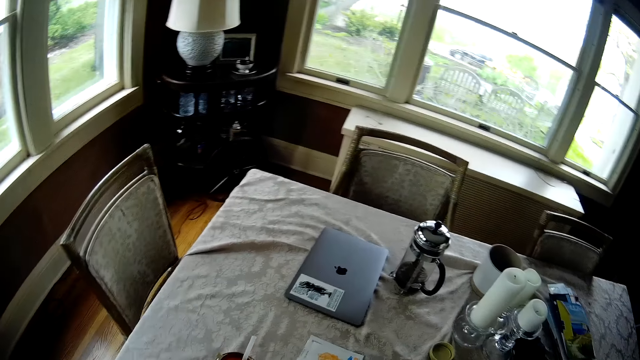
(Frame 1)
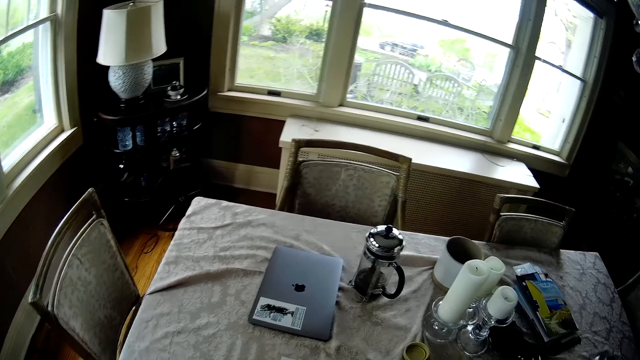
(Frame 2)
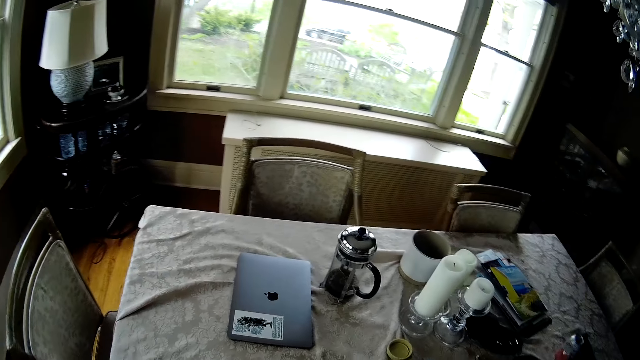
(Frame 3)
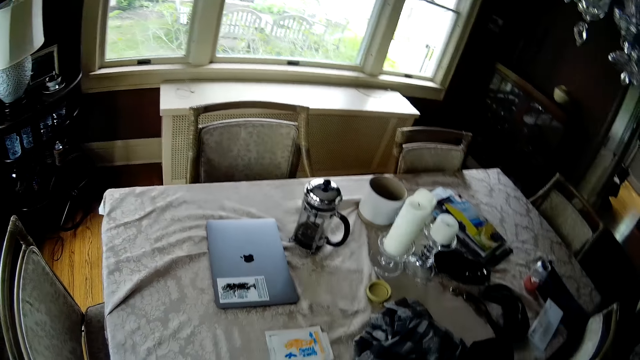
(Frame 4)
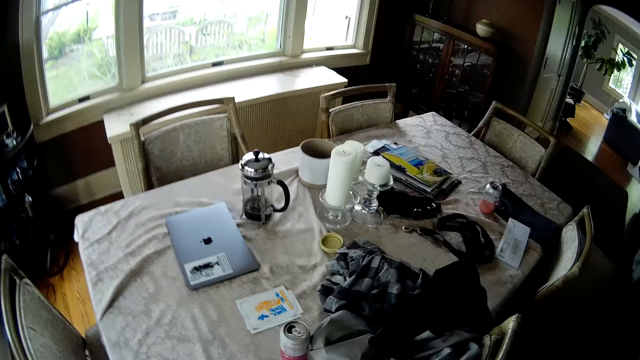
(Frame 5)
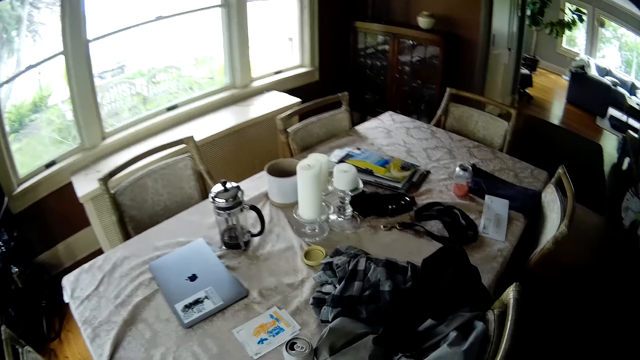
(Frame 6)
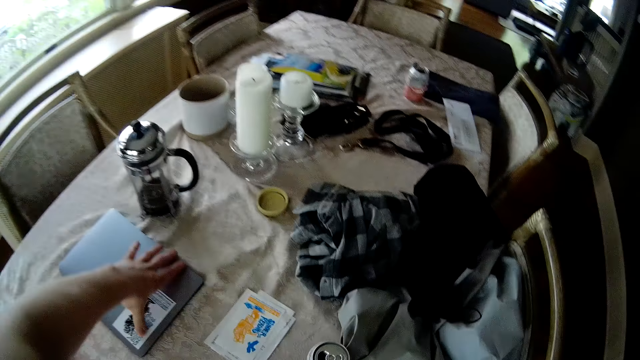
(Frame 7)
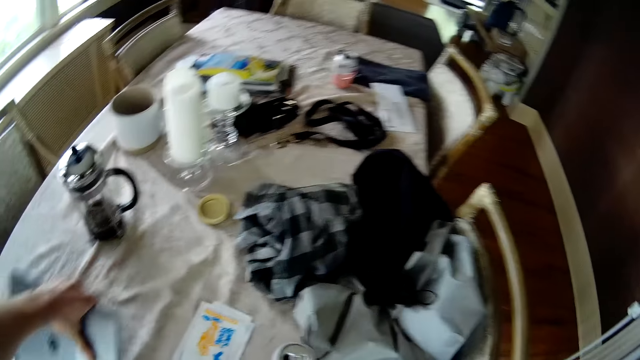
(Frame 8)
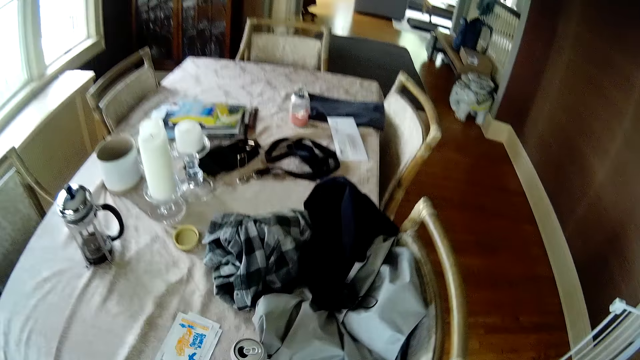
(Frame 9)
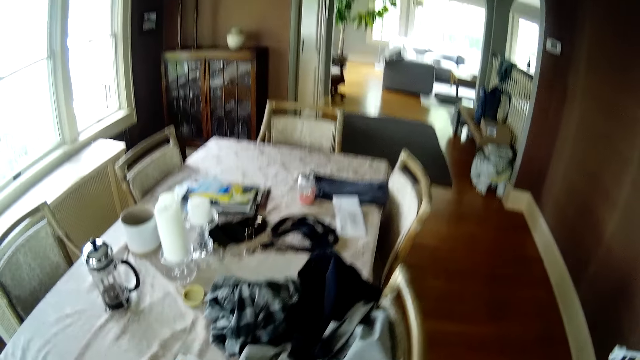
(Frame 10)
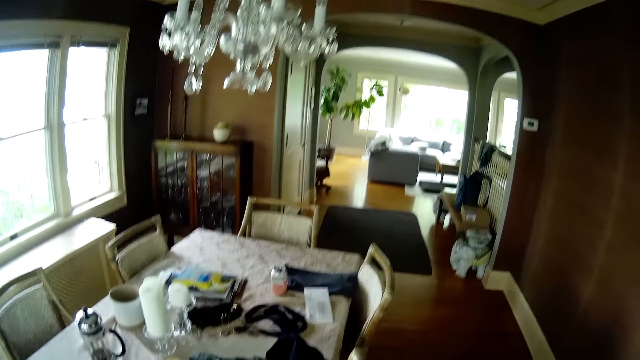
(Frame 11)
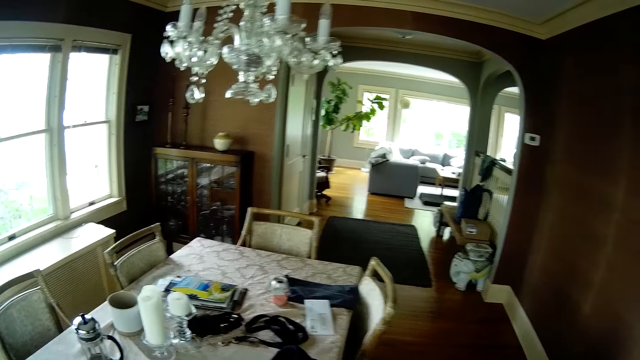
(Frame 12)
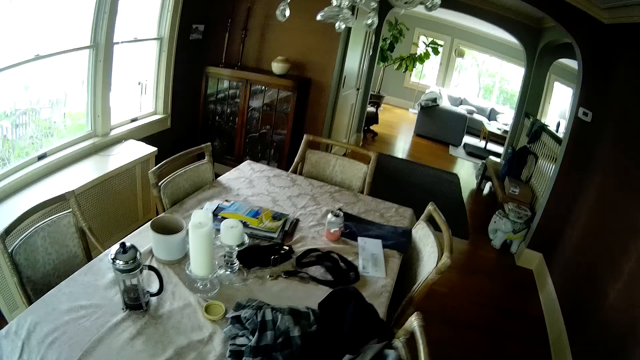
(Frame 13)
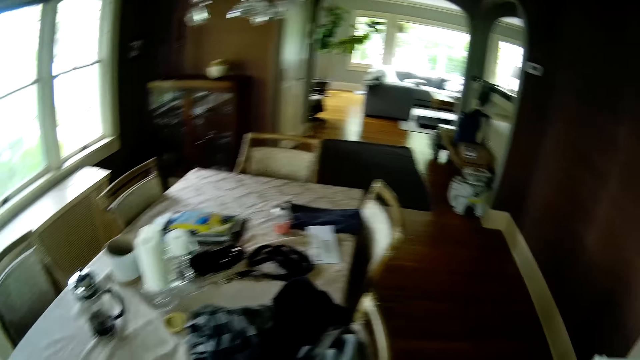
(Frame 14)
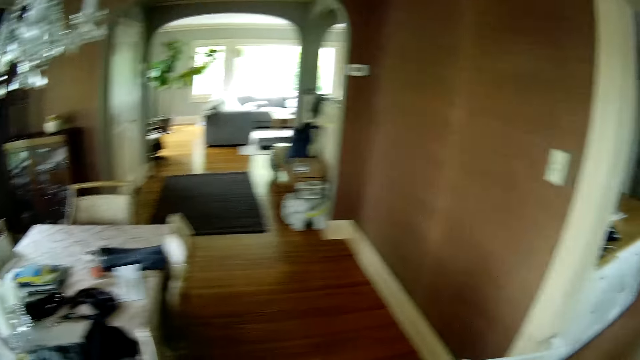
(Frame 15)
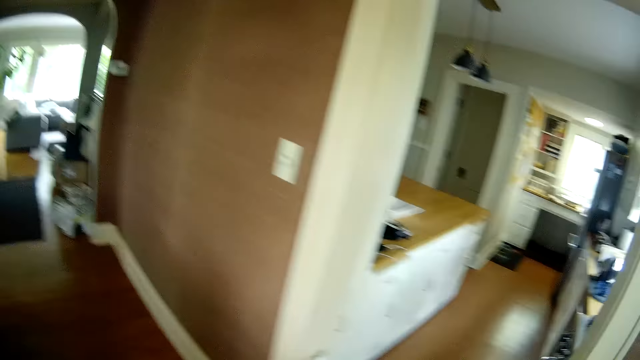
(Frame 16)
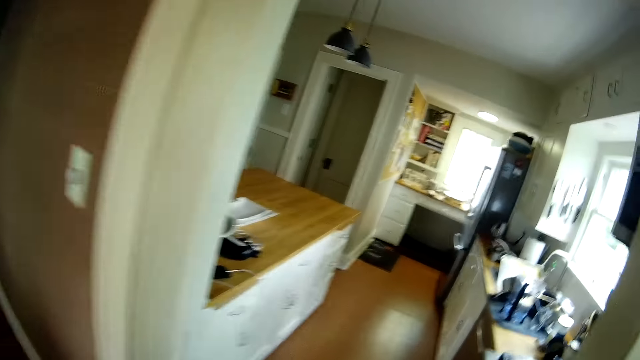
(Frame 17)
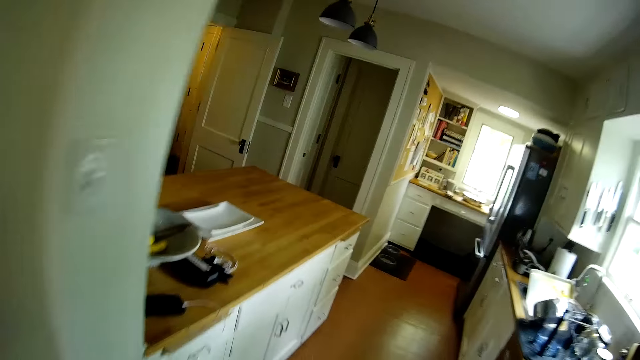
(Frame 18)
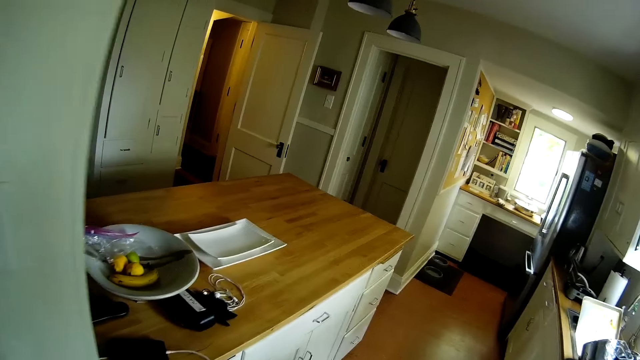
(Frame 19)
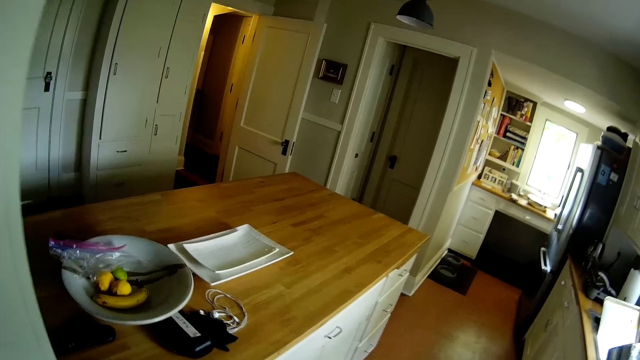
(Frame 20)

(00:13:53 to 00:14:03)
The camera wearer picks a laptop from the table with his left hand. He walks towards a kitchen.
